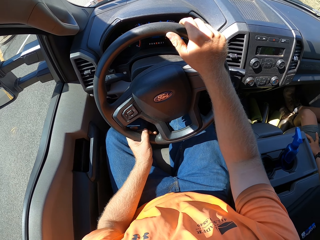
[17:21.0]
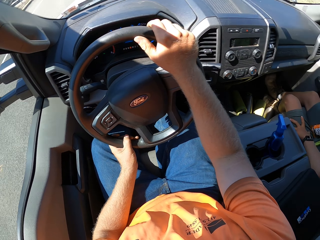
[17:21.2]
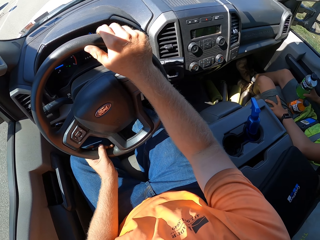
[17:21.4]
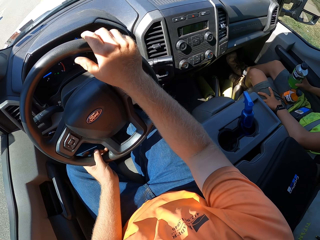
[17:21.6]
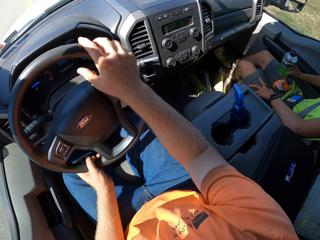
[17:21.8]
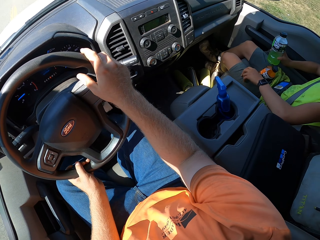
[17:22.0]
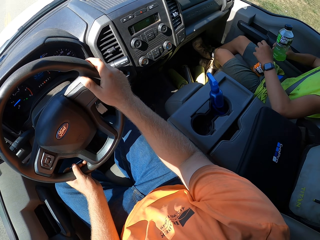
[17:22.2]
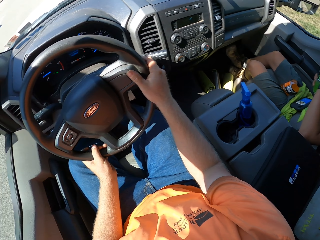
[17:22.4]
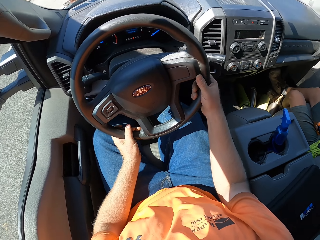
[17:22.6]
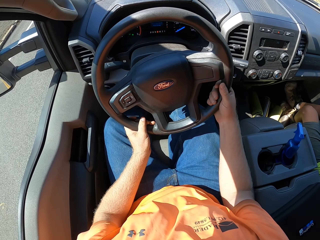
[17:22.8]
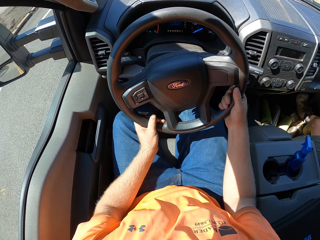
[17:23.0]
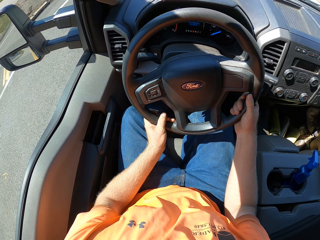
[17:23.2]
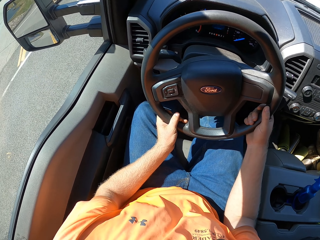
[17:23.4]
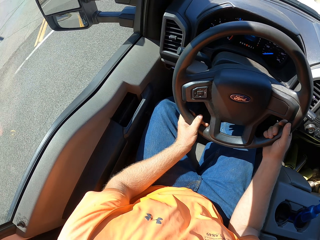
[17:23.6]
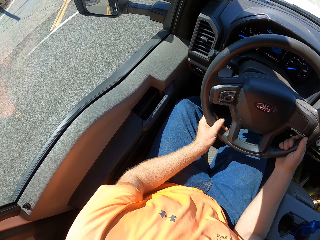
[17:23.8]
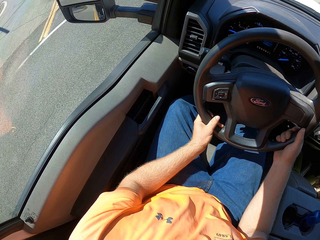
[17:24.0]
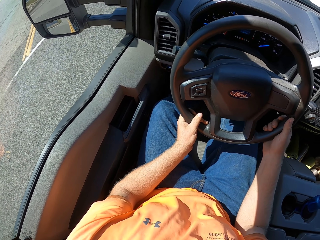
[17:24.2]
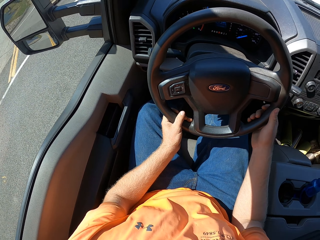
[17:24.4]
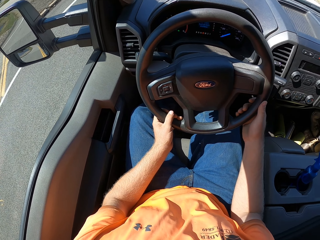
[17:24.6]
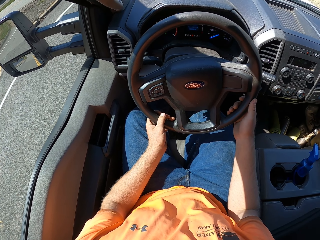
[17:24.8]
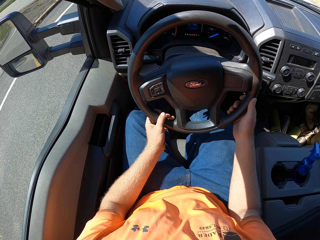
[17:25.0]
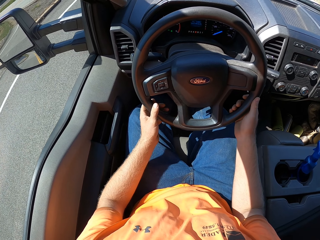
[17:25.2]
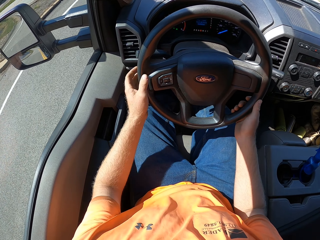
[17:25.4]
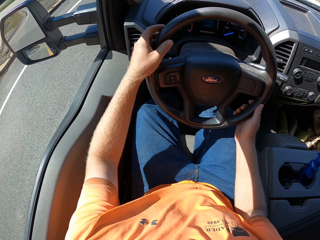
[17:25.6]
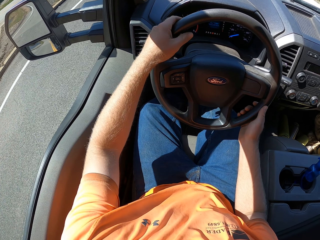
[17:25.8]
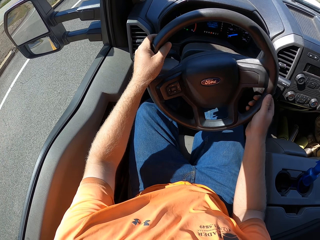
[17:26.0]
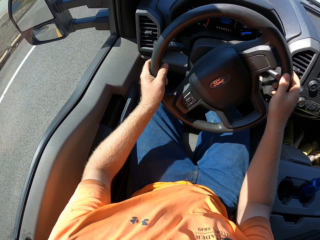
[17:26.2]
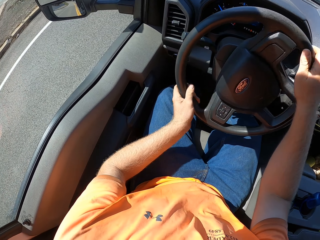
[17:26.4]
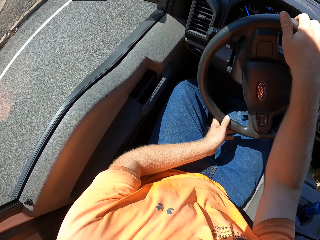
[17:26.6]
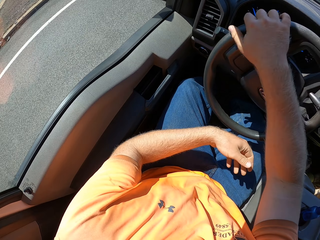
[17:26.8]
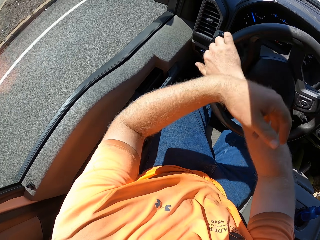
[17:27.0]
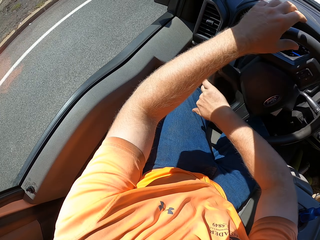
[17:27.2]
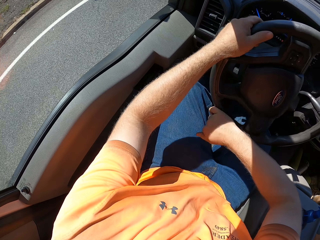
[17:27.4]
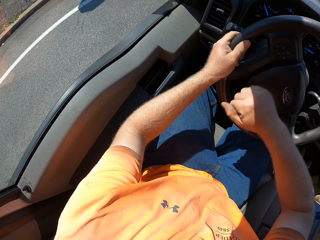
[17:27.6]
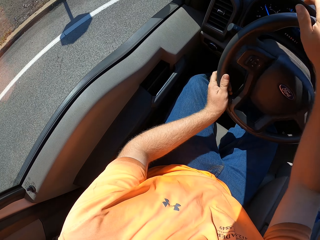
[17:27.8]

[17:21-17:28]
A man holds a bottle.

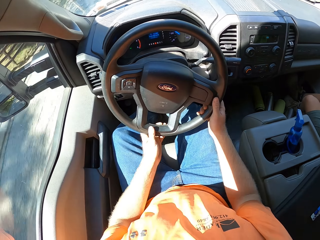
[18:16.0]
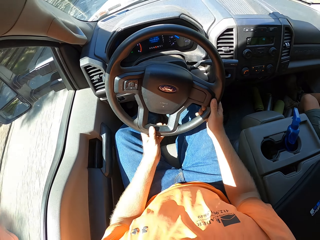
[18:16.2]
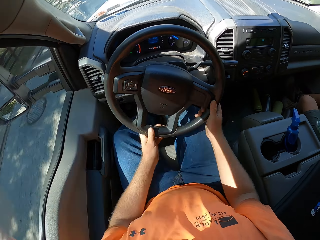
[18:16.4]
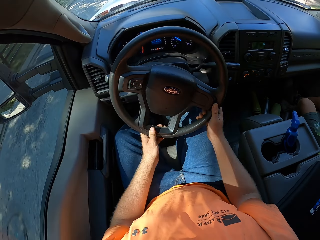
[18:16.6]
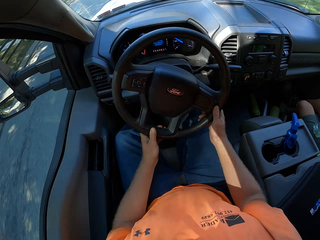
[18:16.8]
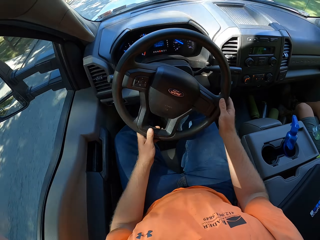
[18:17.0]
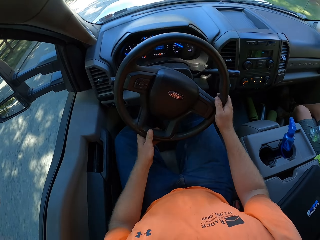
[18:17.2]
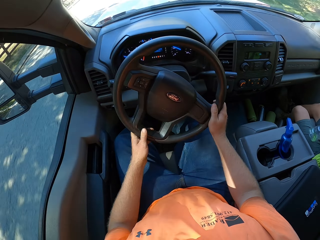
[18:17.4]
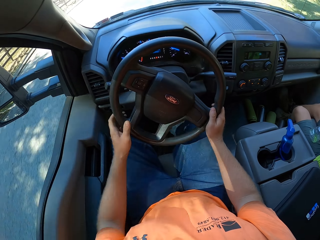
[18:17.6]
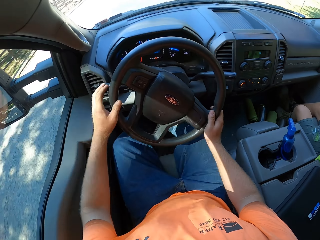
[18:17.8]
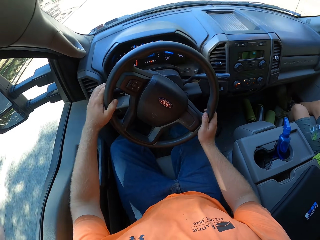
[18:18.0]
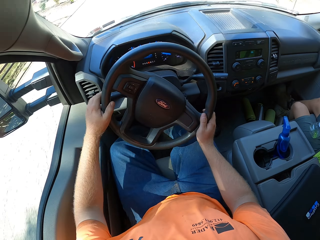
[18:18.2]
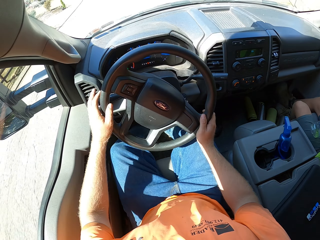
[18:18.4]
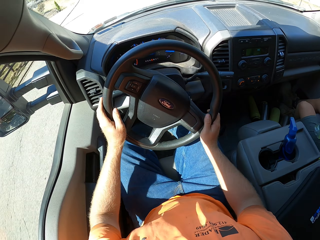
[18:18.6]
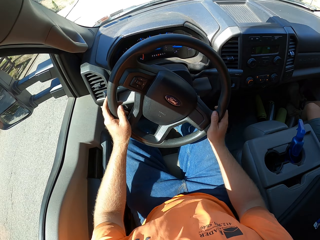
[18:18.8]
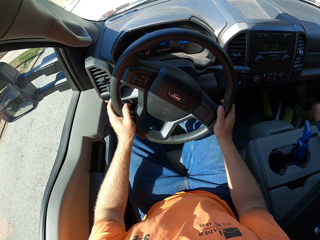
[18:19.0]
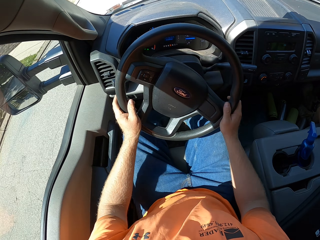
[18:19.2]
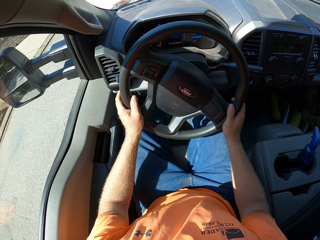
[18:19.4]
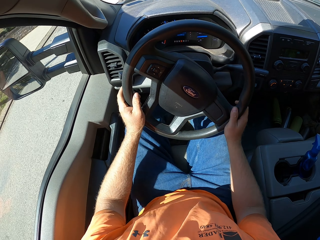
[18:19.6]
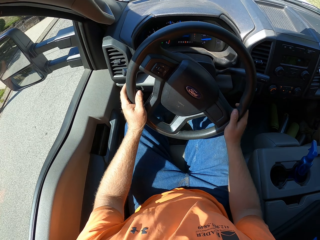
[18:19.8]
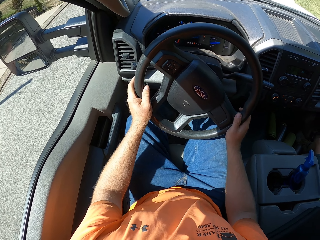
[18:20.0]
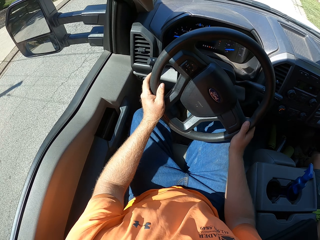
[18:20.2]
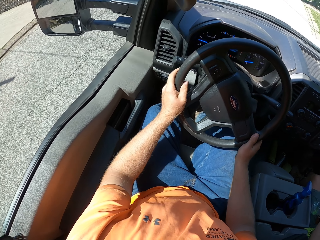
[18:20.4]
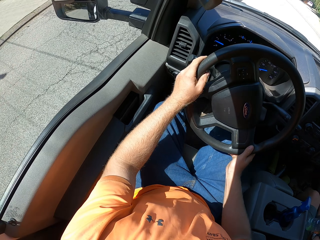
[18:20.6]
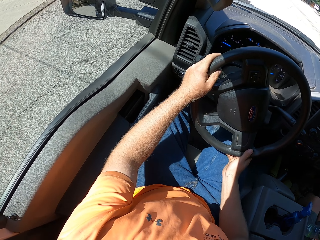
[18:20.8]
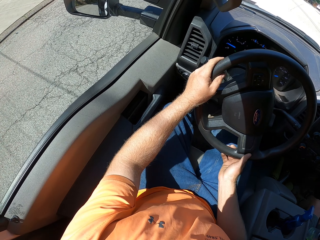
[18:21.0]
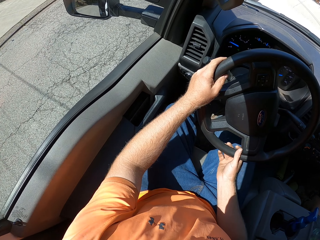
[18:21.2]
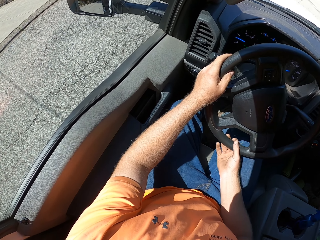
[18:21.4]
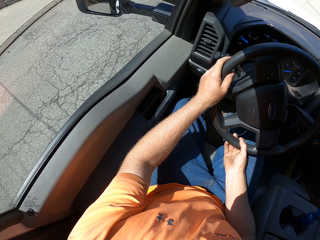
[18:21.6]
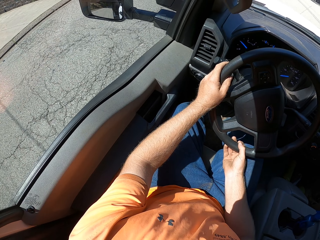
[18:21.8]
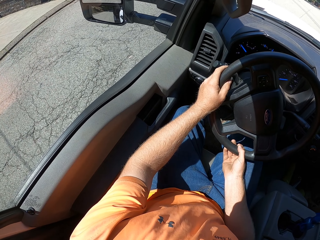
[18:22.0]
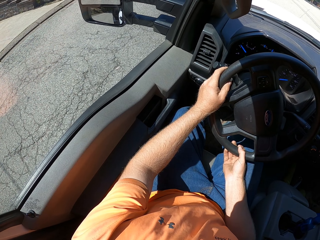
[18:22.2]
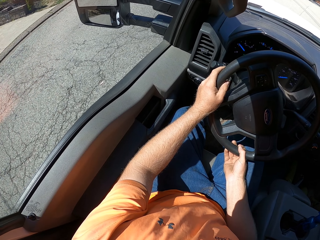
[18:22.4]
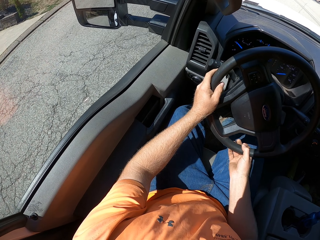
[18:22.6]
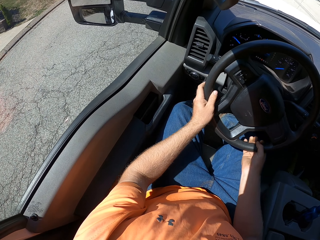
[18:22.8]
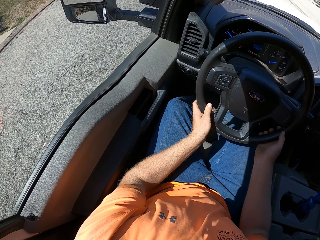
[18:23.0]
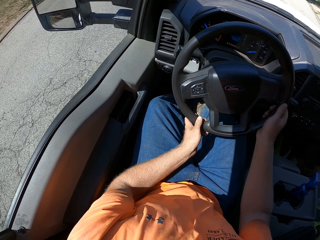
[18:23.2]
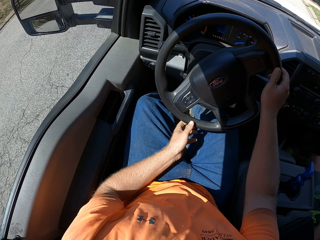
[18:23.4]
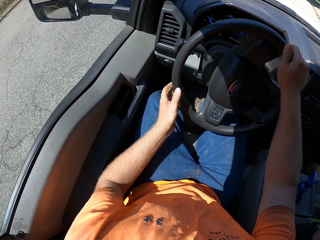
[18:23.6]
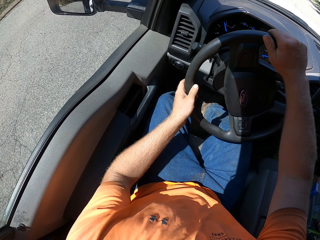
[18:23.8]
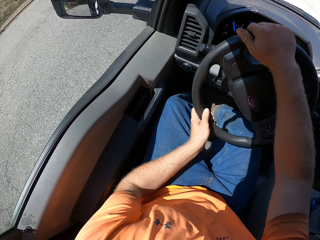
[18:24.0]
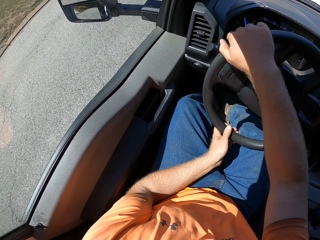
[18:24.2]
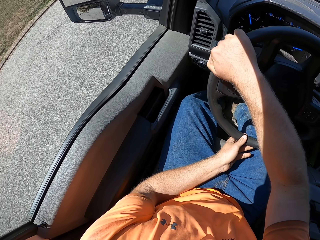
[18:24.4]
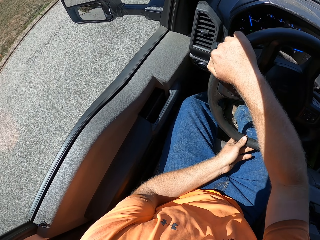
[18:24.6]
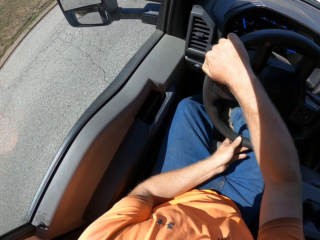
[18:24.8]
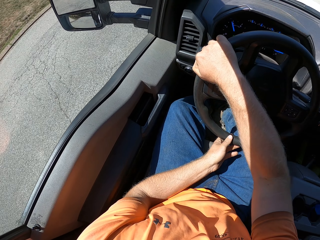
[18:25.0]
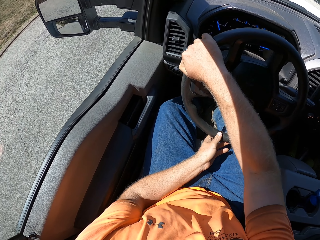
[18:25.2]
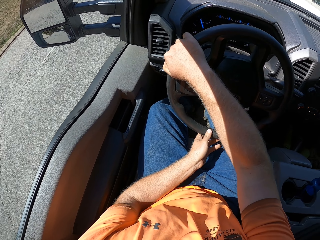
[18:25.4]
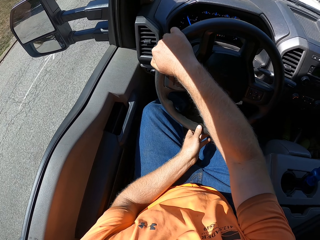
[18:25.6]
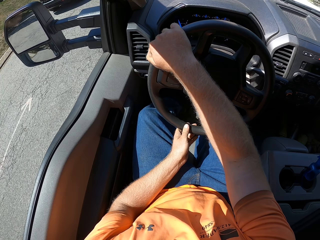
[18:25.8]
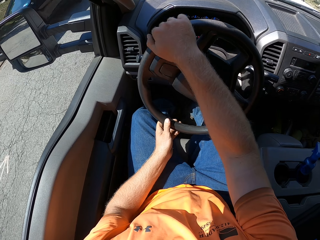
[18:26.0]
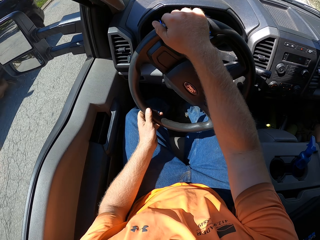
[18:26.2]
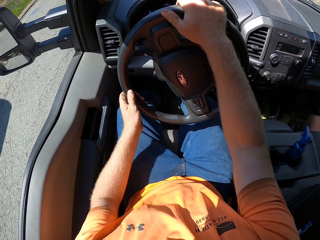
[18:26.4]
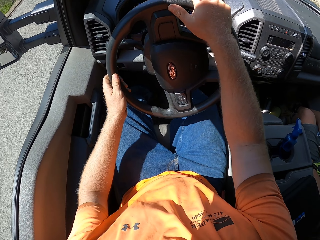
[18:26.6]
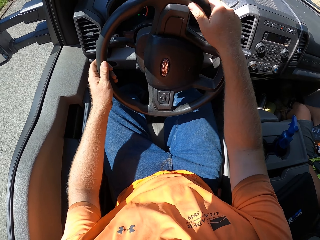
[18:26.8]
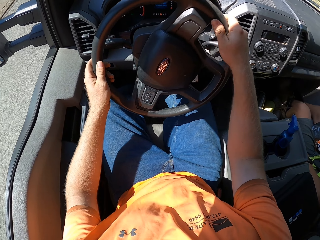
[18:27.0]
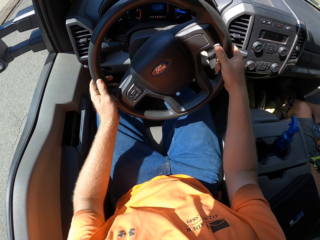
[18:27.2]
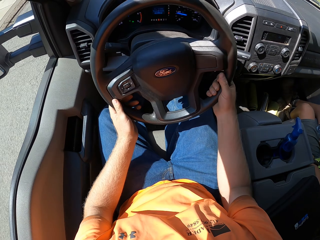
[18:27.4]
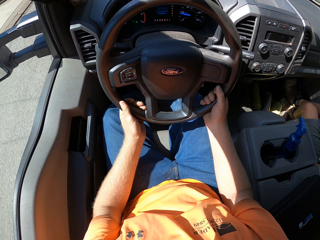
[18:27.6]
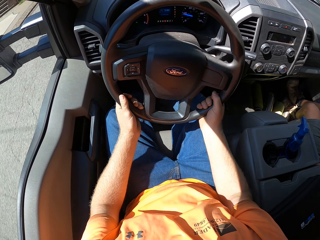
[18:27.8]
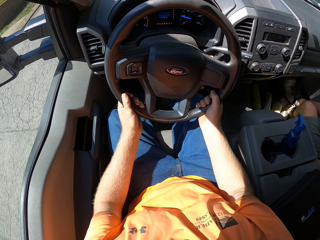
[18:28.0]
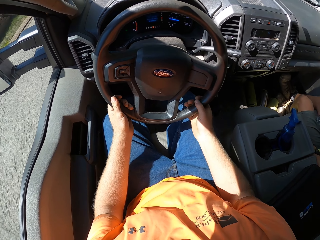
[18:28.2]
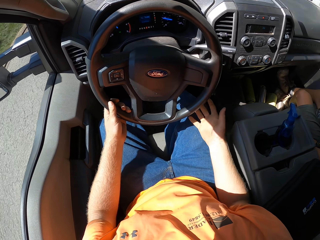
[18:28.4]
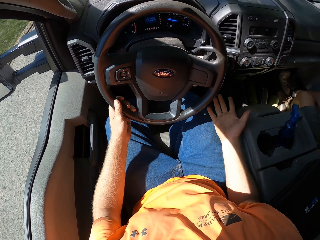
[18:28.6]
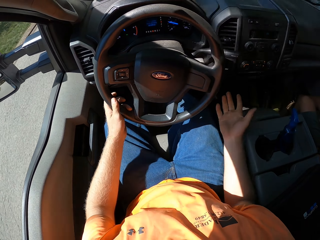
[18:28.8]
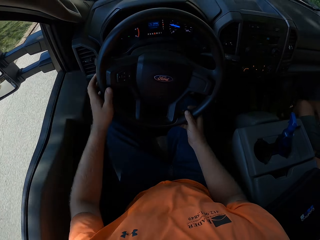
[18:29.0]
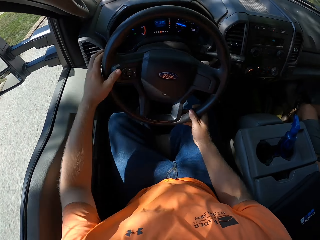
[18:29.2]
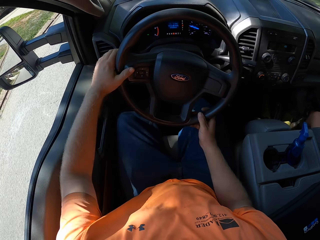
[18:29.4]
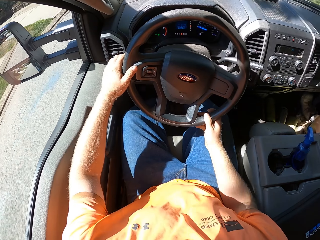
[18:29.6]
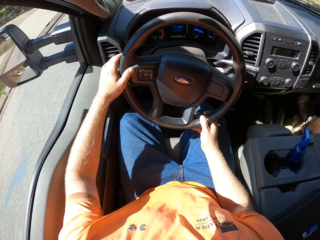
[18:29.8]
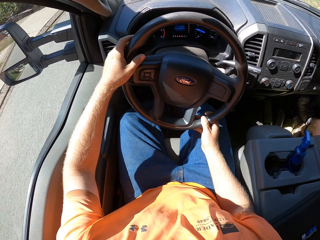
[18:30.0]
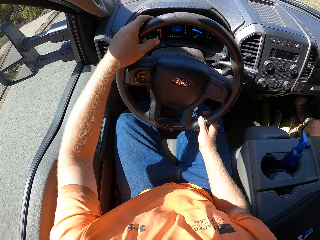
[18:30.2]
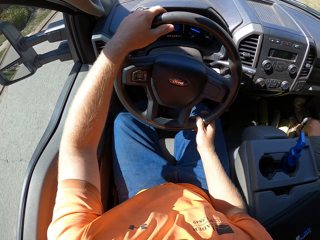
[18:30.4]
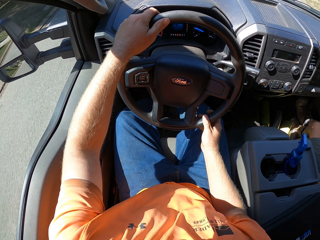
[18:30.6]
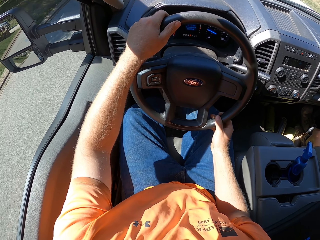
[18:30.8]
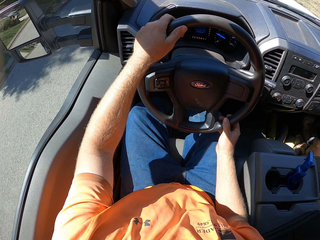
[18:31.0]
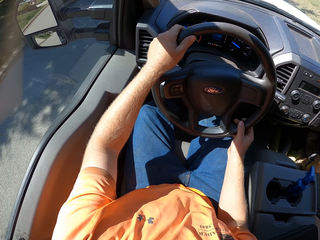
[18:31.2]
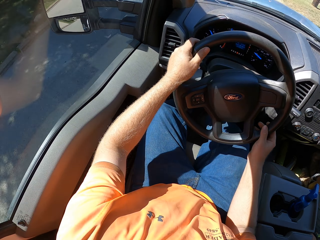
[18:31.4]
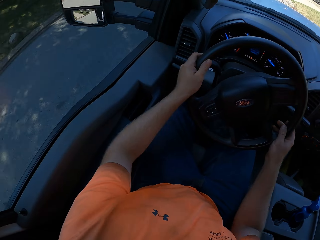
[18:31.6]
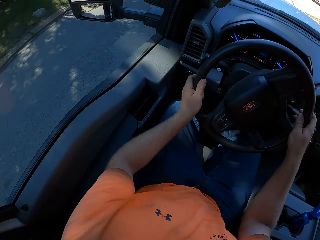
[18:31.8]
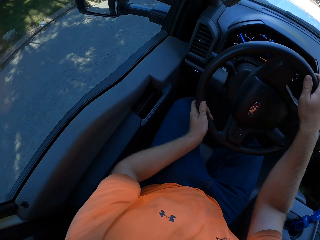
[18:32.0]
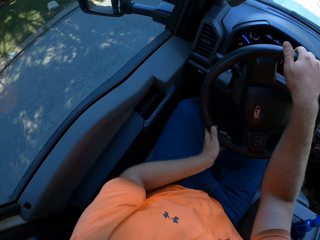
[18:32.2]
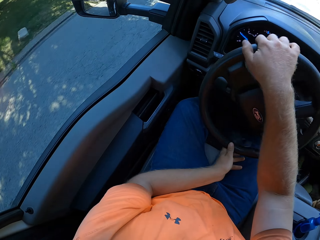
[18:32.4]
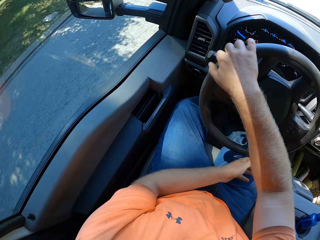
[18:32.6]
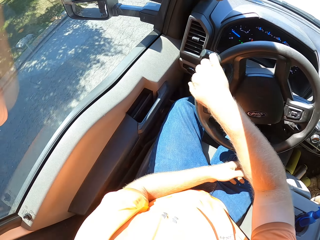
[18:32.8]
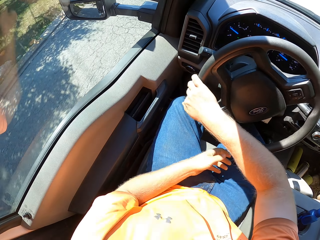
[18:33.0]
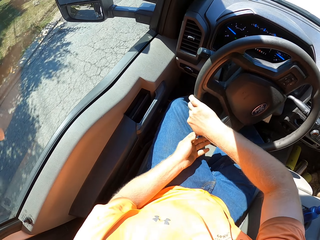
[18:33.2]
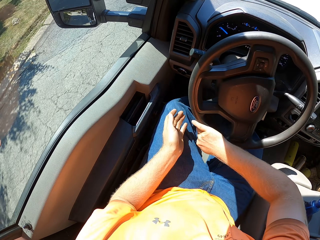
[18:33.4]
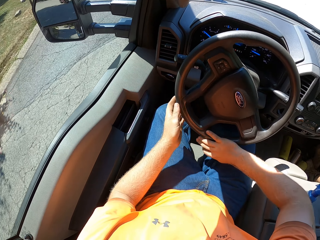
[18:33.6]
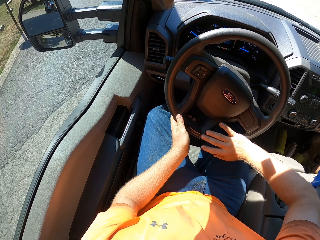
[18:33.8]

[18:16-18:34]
The camera wearer moves a trafficator in the car with his left hand. He drives the car with the steering wheel with both hands. He drives the car again. A black car drives past the camera wearer. The camera wearer interacts with a boy. He drives the car again.
